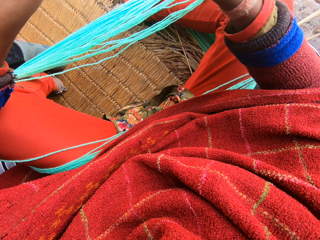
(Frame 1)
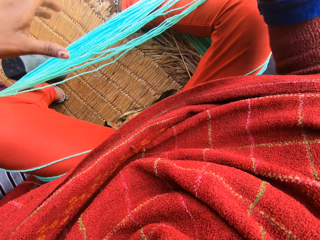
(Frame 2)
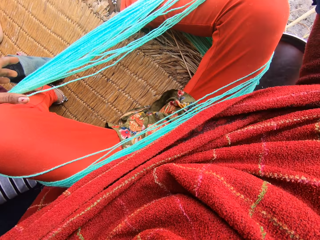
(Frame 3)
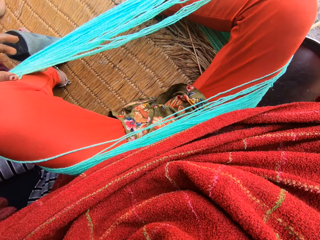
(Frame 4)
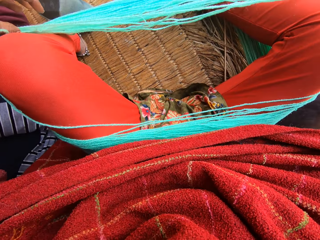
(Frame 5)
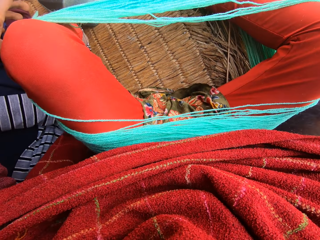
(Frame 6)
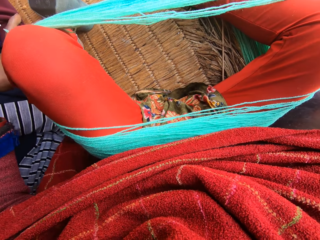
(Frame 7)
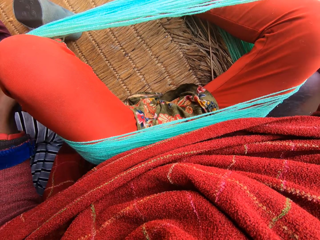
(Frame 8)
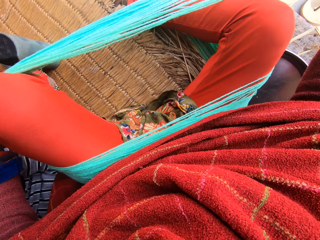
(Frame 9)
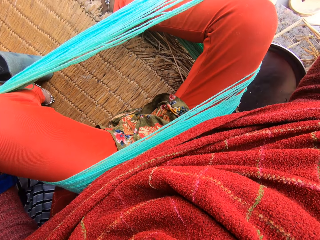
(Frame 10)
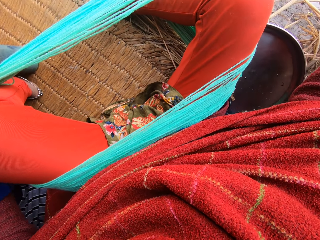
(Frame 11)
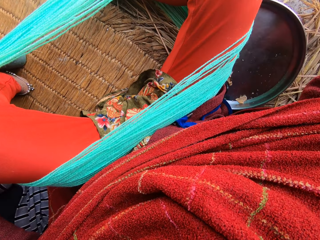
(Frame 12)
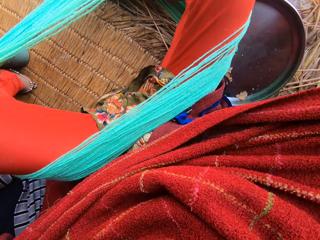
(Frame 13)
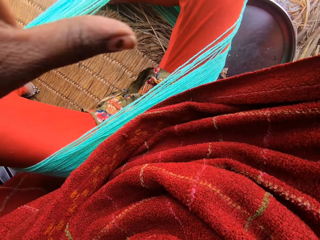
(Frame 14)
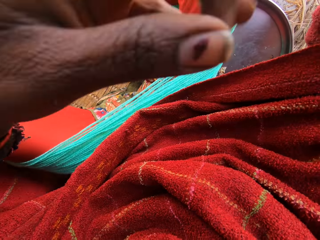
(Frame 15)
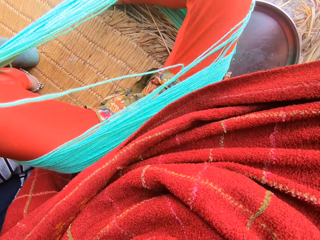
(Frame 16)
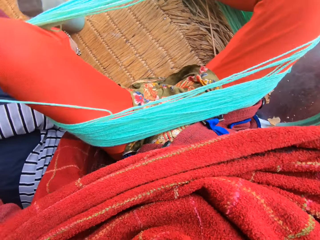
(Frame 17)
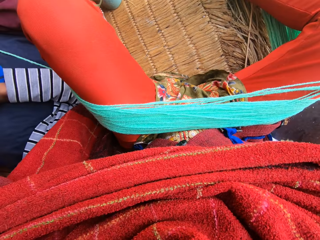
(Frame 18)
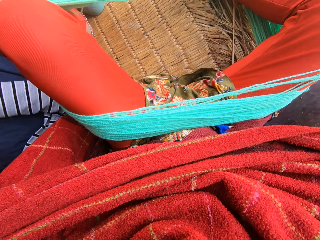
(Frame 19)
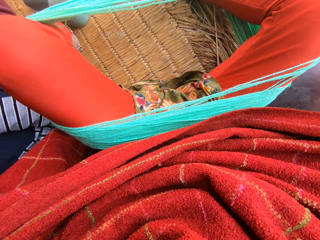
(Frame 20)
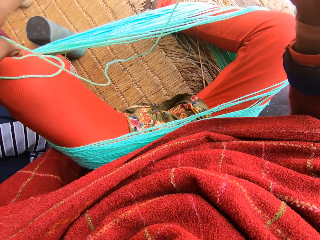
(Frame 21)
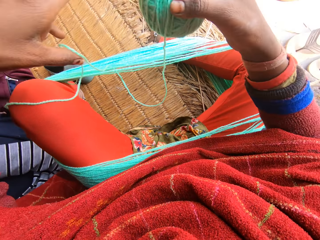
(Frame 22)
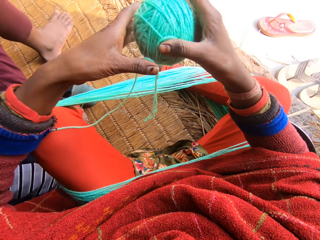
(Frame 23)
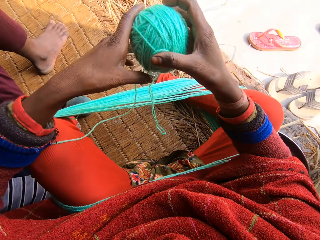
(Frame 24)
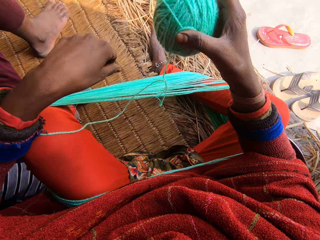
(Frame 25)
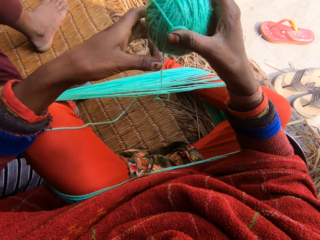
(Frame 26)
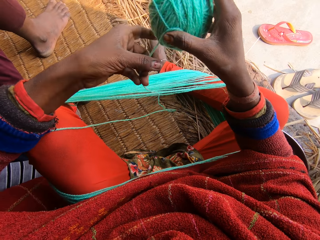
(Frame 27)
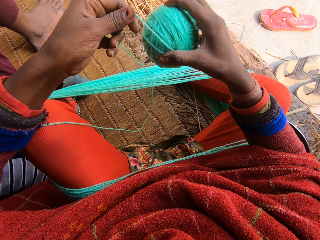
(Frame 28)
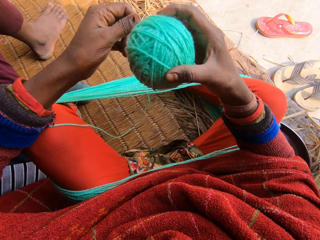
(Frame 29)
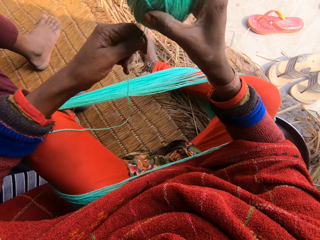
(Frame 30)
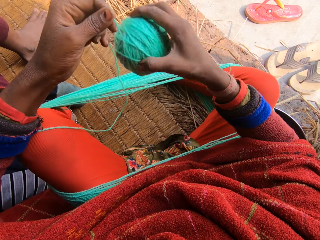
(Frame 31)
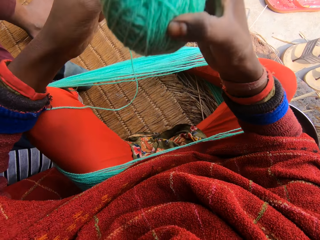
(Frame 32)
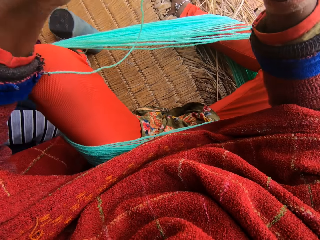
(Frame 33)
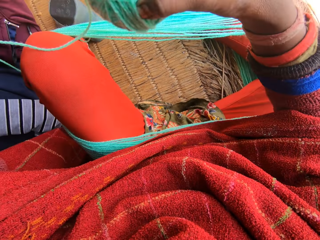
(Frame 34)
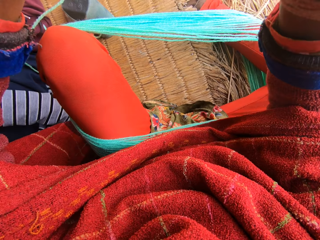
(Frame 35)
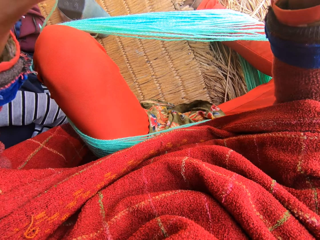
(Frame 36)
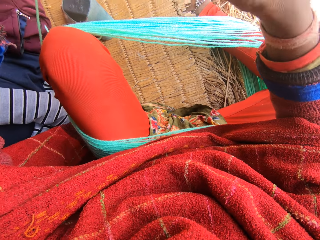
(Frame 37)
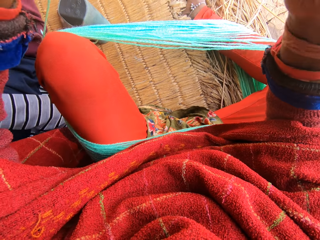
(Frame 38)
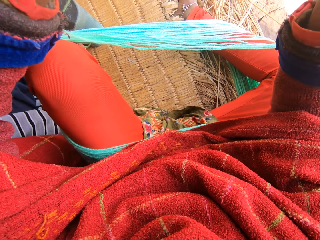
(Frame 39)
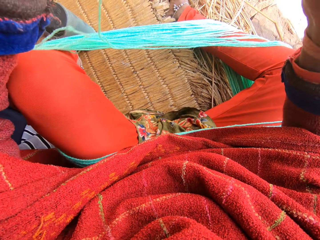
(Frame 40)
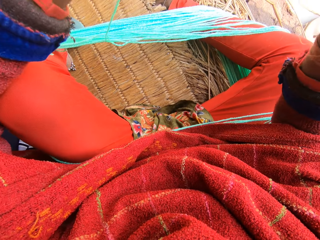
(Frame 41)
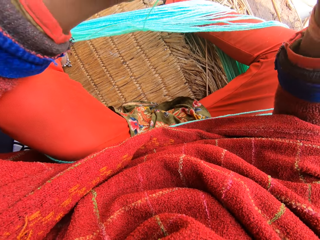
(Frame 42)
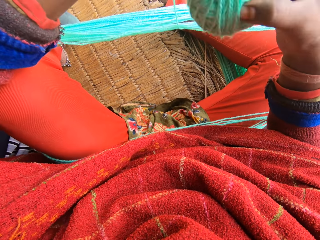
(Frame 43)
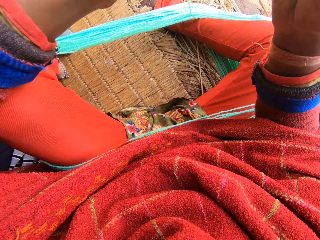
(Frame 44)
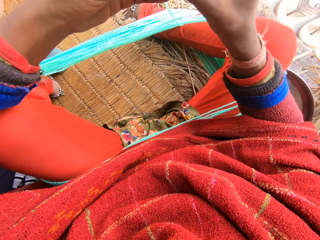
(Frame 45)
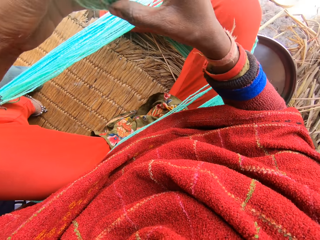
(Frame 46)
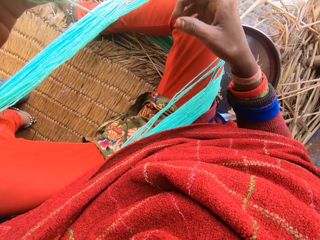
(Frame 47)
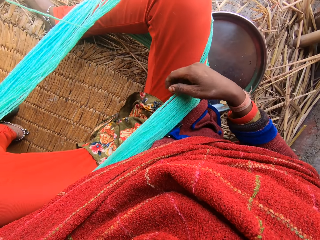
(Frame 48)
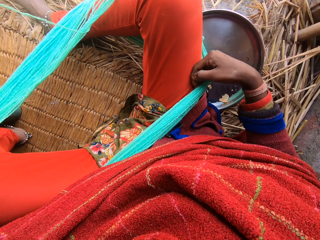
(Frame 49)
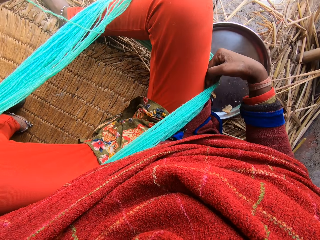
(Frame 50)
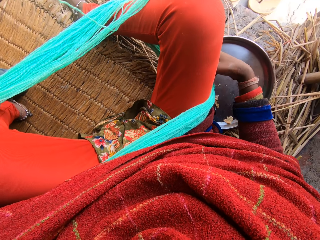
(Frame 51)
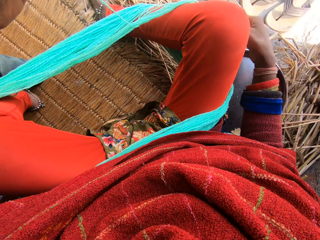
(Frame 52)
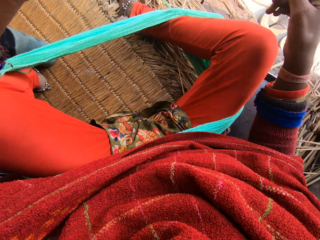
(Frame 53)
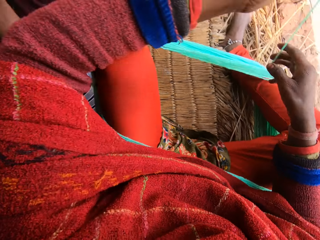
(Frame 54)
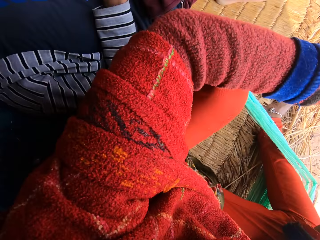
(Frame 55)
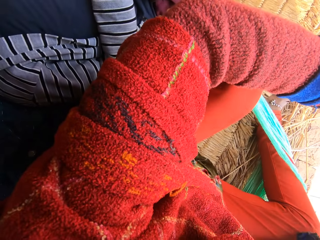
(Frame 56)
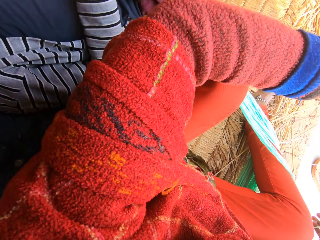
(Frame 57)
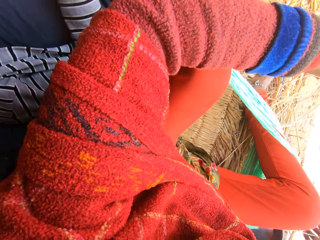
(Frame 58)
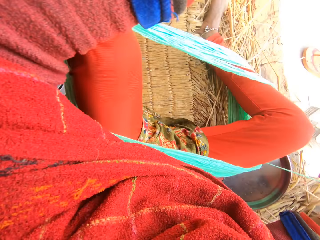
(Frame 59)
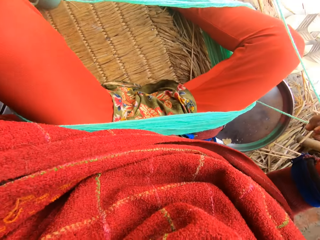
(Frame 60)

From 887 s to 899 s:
The camera wearer pushes the yarn on her leg. She unwinds the yarn from her legs. She rolls the yarn into a ball. She pushes the yarn on her leg.

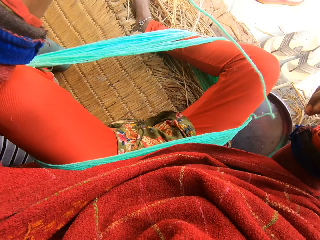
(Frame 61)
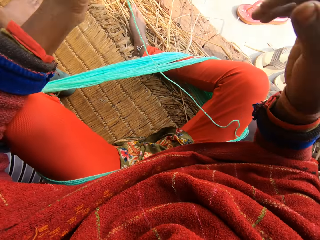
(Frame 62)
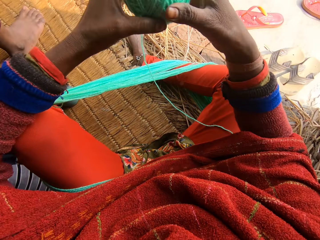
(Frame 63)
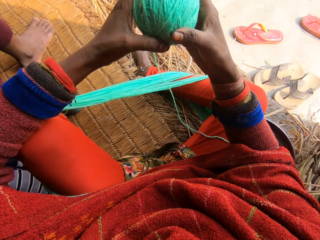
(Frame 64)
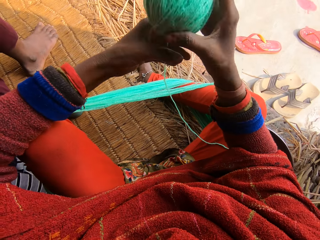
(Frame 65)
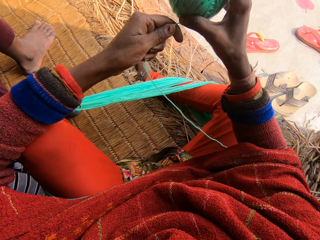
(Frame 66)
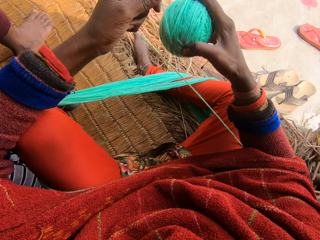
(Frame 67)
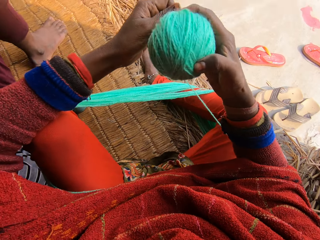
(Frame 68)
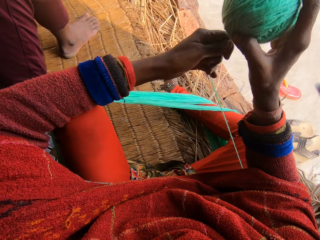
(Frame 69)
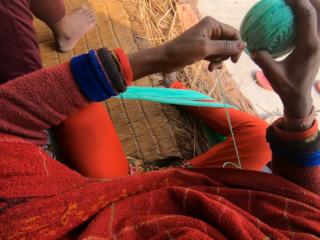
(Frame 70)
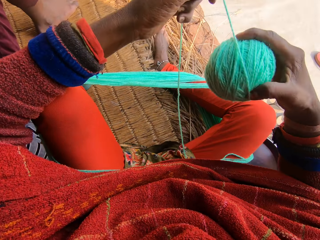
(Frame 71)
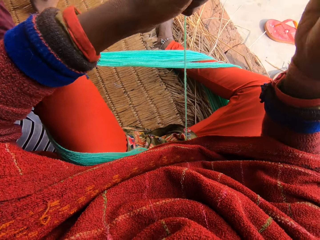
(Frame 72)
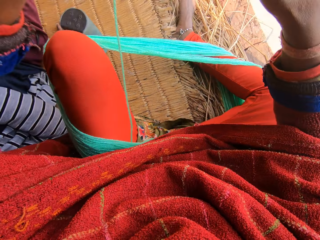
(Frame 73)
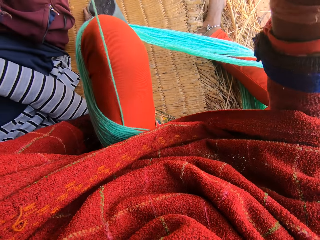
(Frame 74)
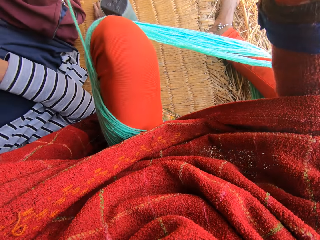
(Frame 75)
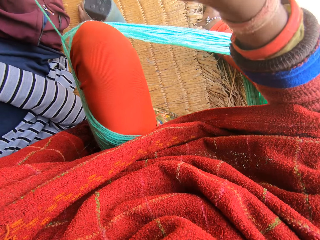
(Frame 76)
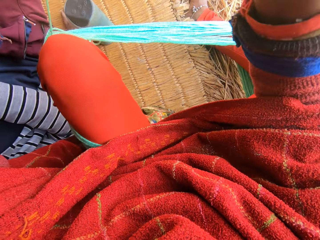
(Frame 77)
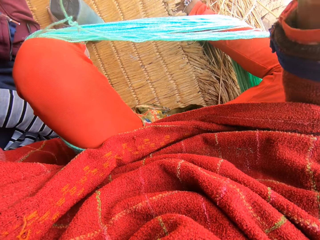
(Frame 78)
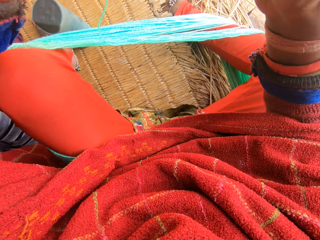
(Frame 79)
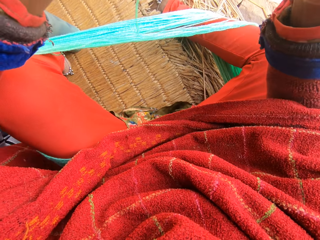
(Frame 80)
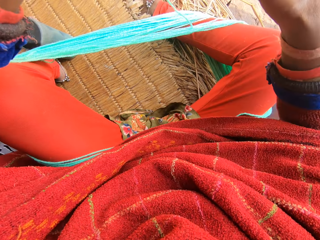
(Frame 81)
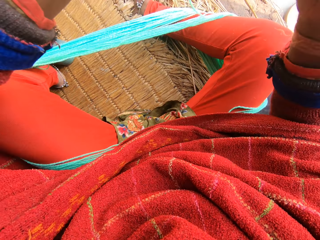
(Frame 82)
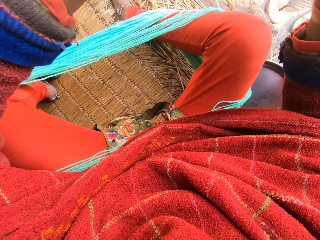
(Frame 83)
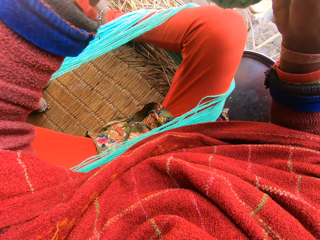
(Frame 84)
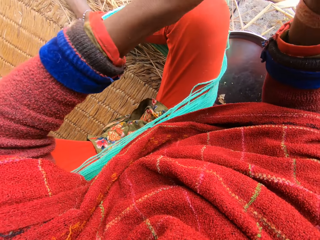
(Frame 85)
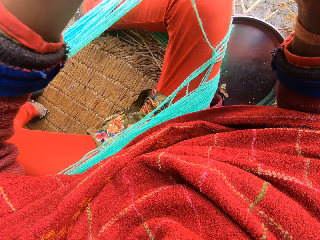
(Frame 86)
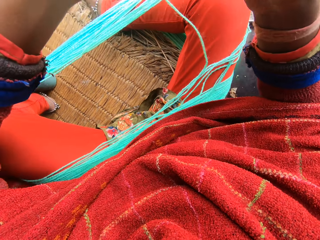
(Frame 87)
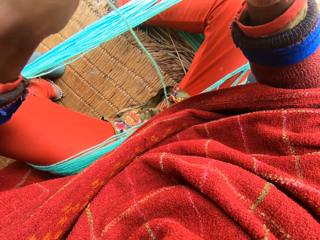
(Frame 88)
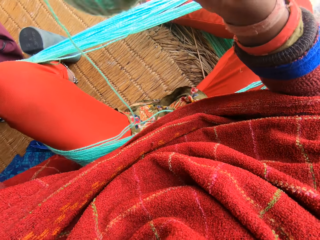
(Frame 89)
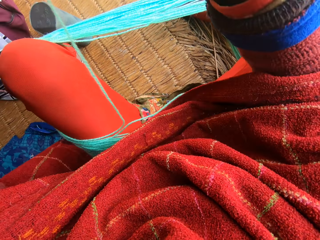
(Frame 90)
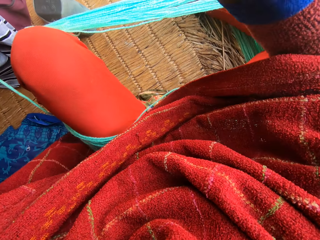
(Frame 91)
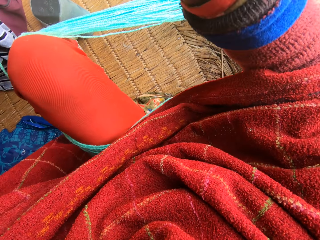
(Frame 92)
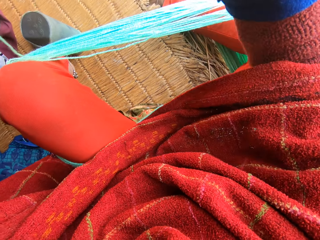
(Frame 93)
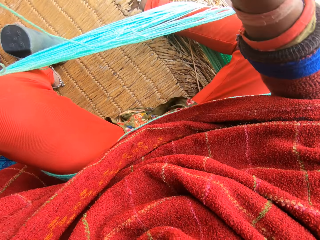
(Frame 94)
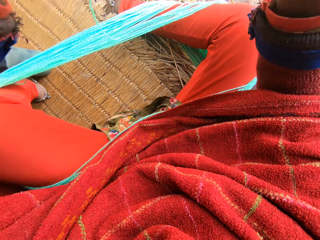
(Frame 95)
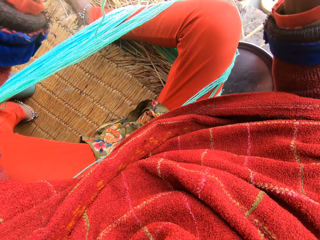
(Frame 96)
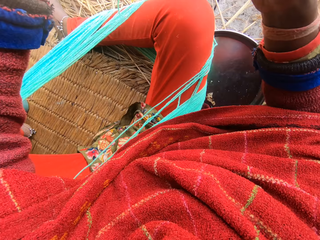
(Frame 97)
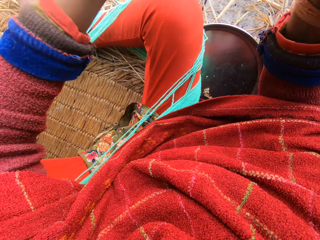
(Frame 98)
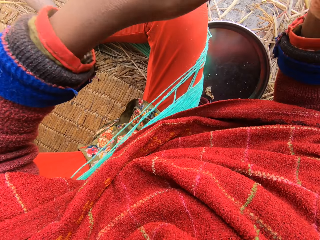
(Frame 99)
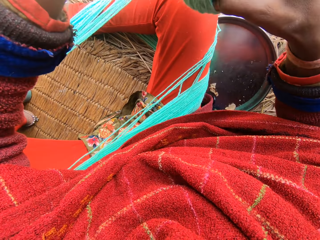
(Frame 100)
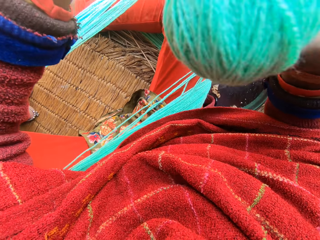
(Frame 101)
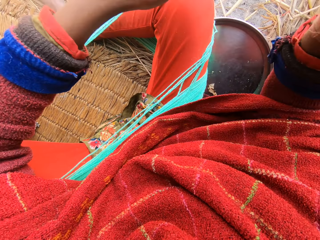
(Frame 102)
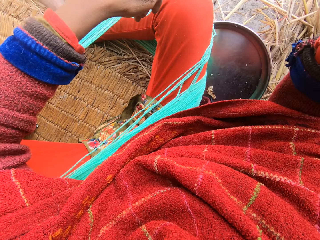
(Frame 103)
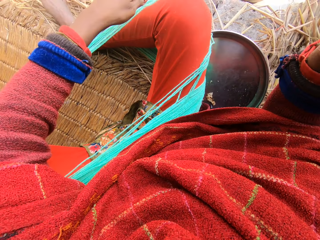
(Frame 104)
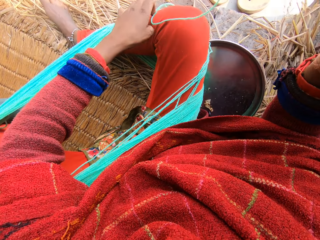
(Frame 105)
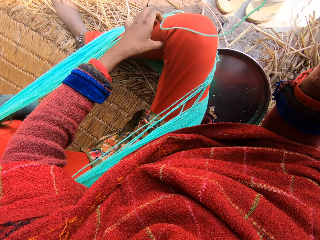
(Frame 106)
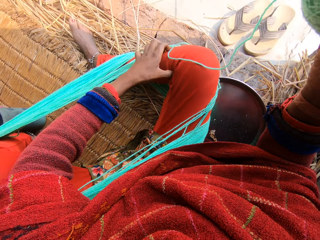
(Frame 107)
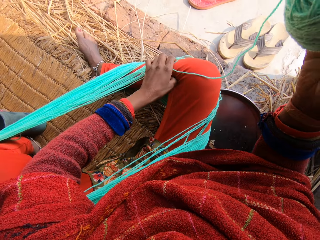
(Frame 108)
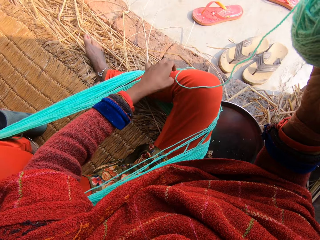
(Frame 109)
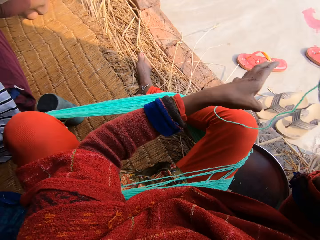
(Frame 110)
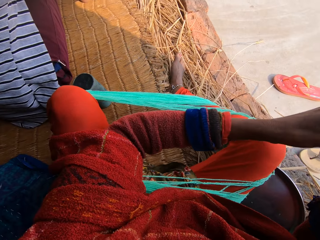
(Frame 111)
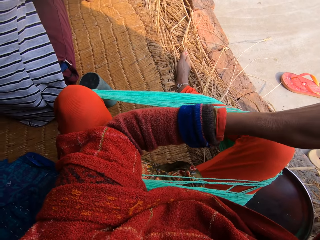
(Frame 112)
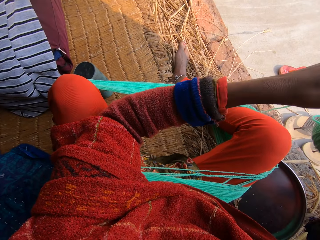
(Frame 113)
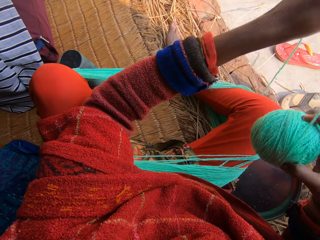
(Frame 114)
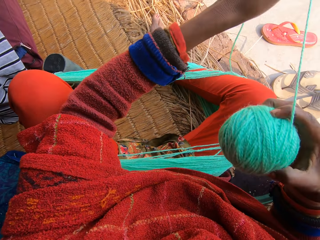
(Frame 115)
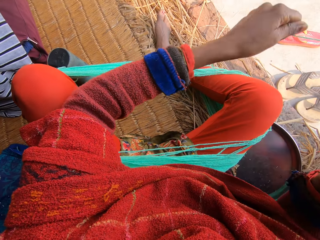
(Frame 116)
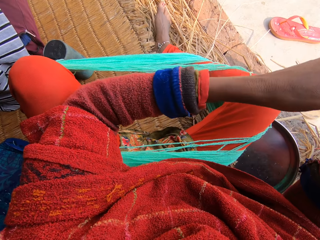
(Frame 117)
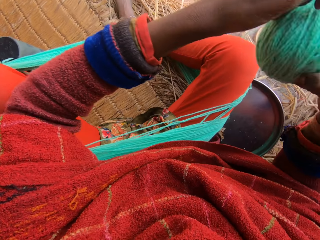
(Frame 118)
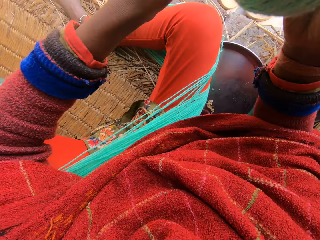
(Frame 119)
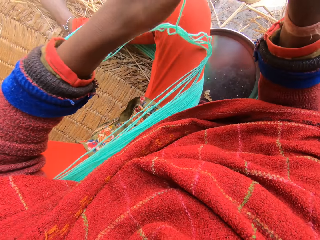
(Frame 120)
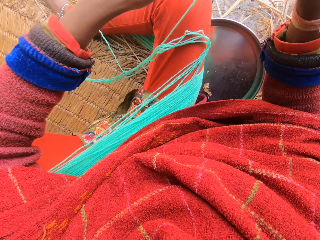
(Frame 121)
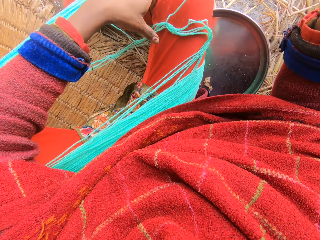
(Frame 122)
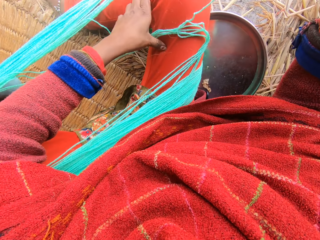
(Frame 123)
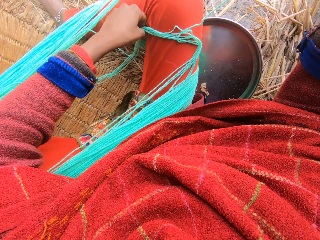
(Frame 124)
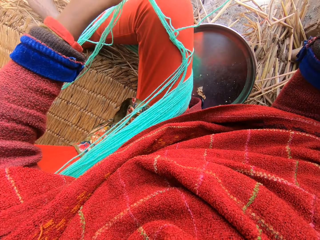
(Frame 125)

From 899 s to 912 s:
The camera wearer rolls the yarn into a ball. She pushes the yarn on her leg. She rolls the yarn into a ball.
